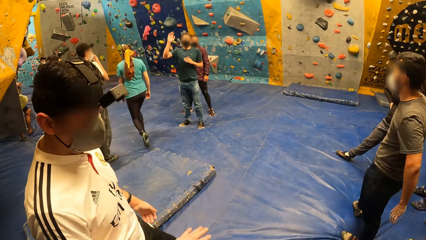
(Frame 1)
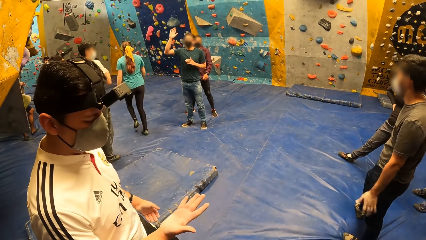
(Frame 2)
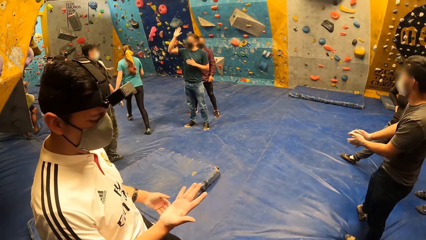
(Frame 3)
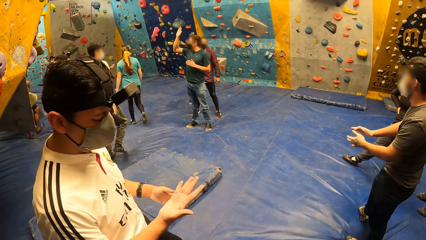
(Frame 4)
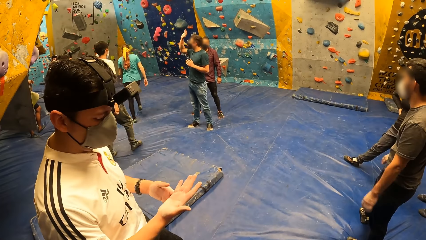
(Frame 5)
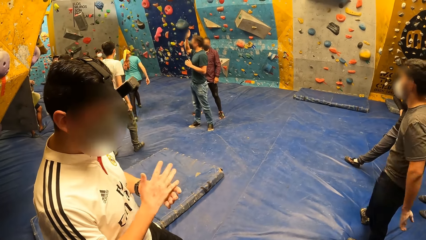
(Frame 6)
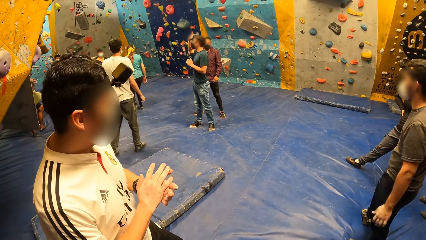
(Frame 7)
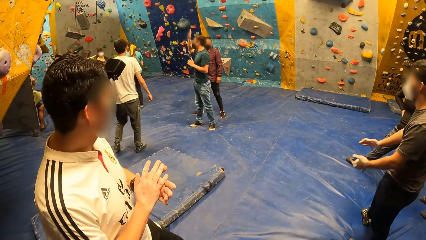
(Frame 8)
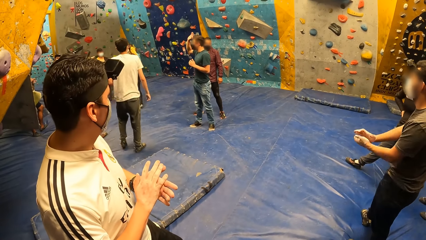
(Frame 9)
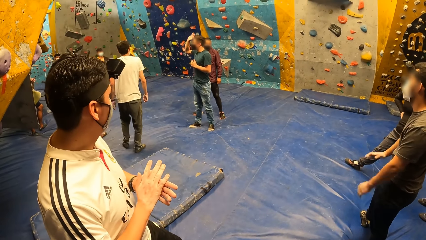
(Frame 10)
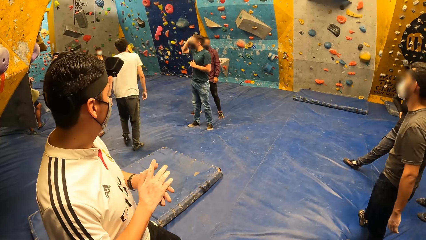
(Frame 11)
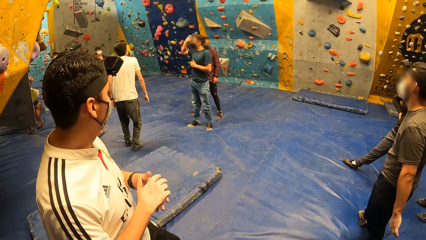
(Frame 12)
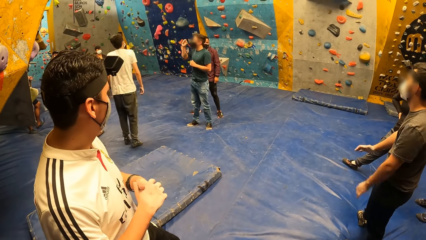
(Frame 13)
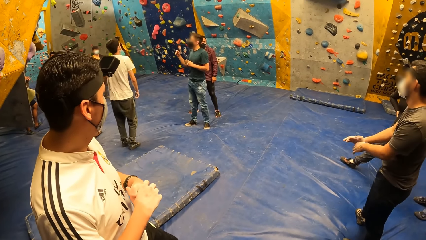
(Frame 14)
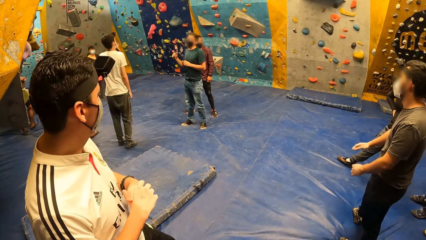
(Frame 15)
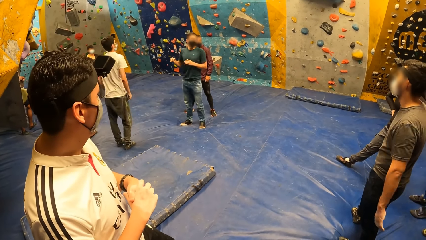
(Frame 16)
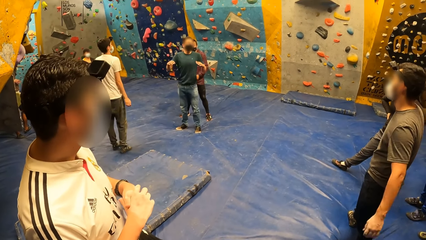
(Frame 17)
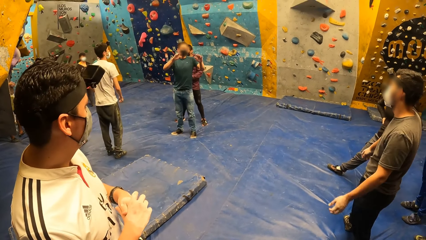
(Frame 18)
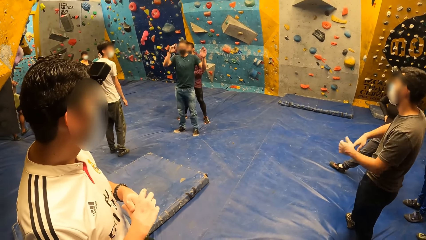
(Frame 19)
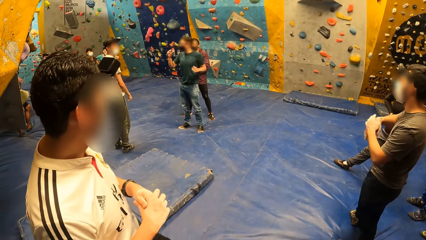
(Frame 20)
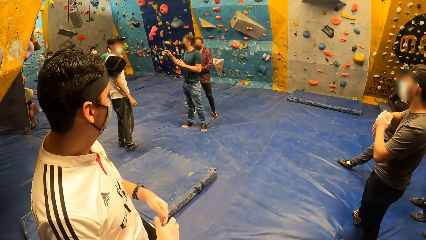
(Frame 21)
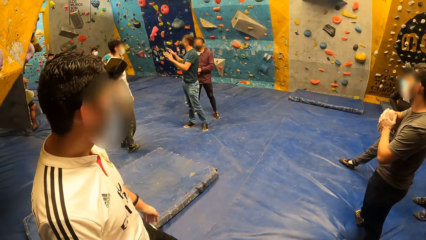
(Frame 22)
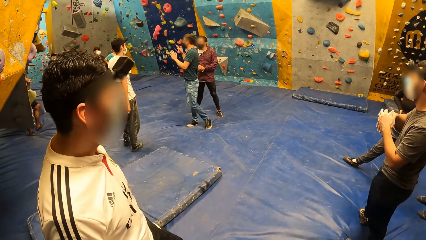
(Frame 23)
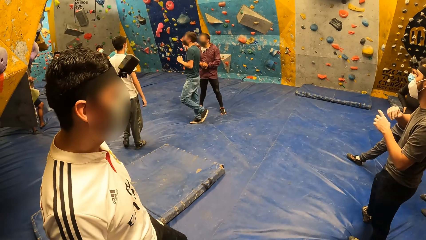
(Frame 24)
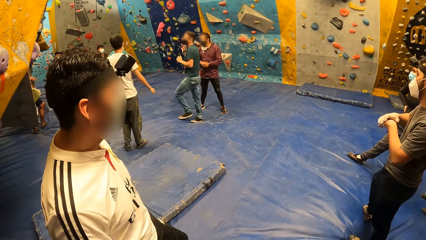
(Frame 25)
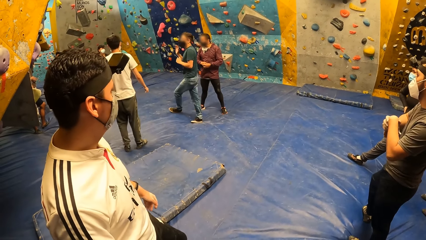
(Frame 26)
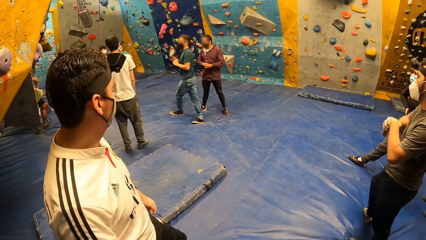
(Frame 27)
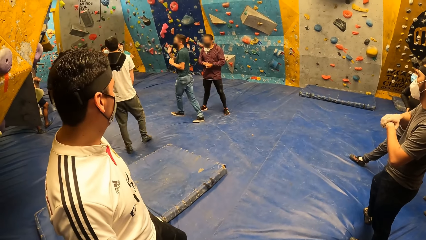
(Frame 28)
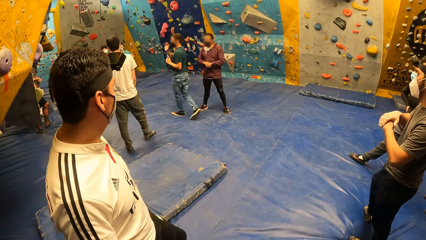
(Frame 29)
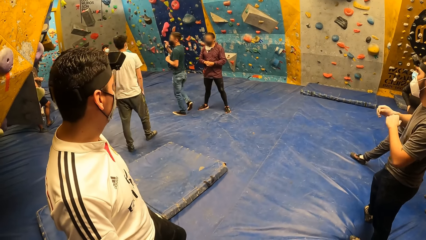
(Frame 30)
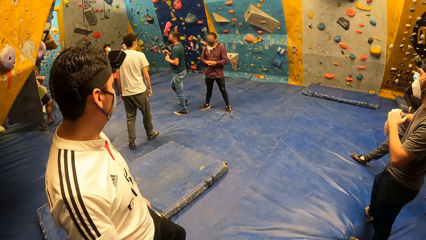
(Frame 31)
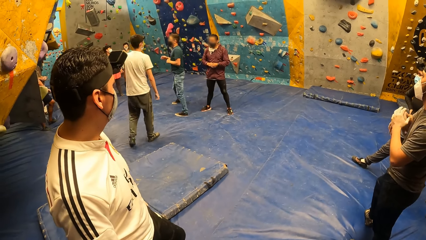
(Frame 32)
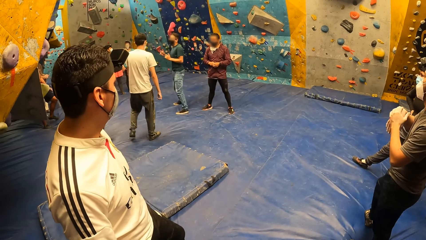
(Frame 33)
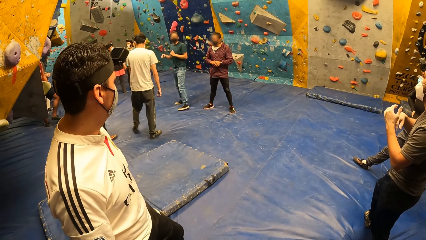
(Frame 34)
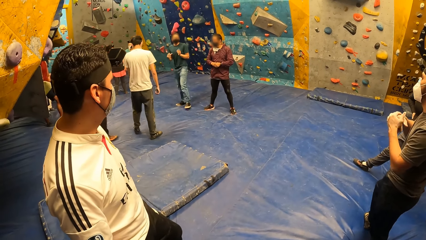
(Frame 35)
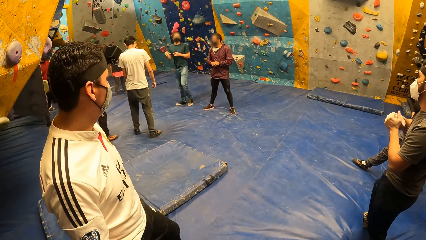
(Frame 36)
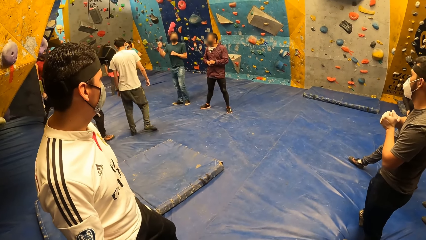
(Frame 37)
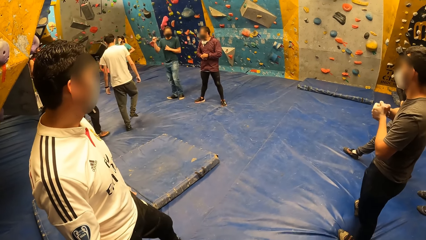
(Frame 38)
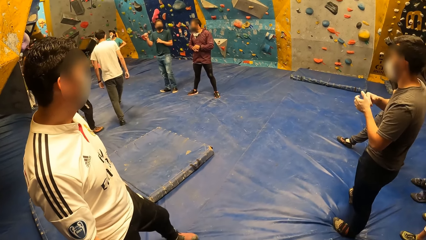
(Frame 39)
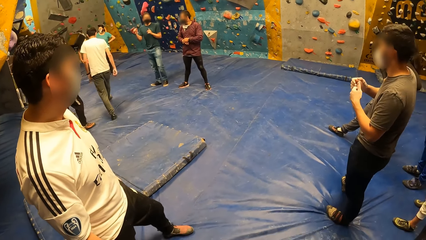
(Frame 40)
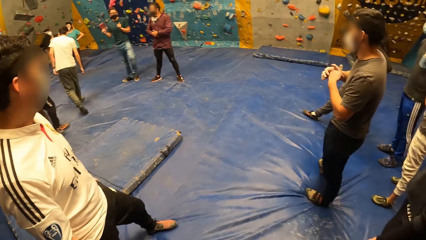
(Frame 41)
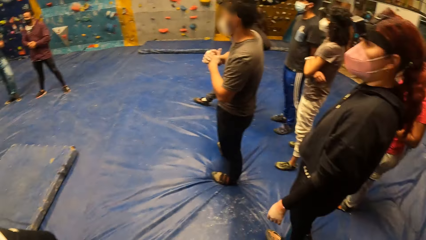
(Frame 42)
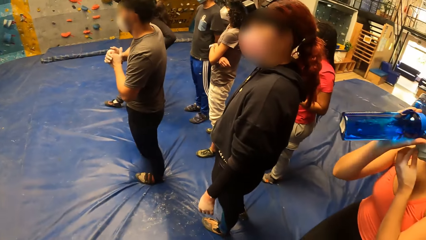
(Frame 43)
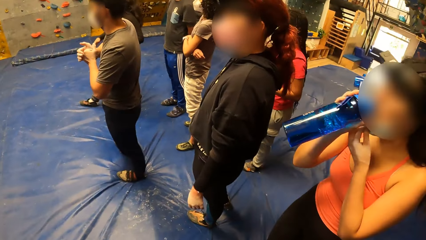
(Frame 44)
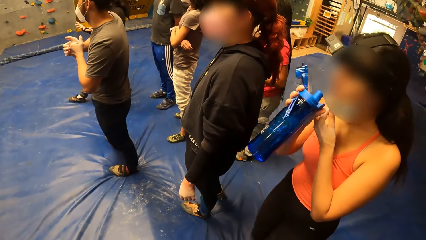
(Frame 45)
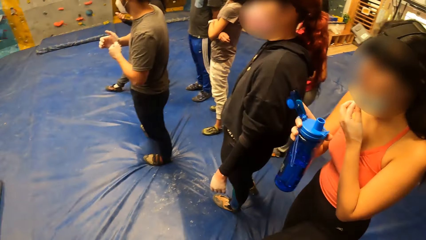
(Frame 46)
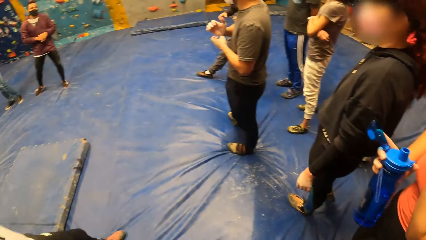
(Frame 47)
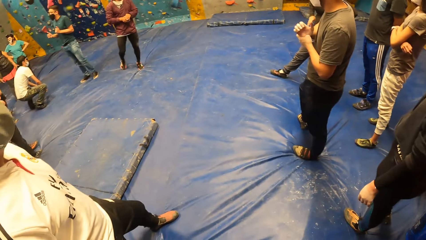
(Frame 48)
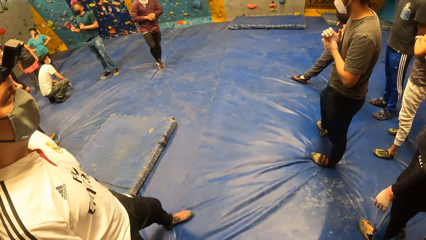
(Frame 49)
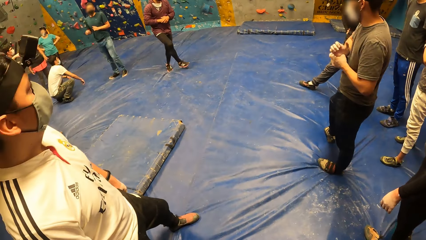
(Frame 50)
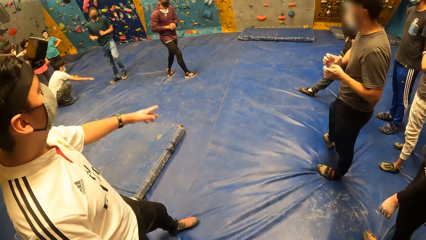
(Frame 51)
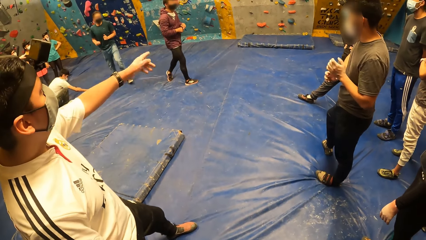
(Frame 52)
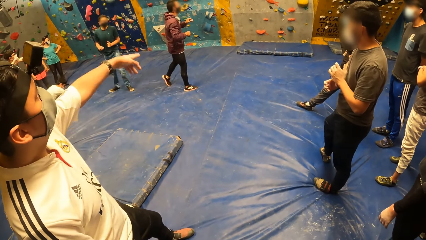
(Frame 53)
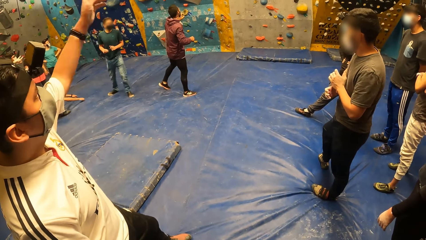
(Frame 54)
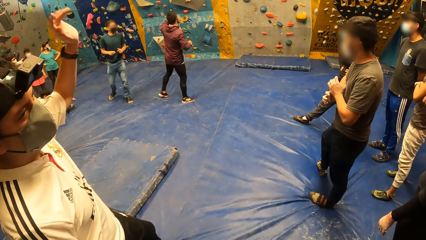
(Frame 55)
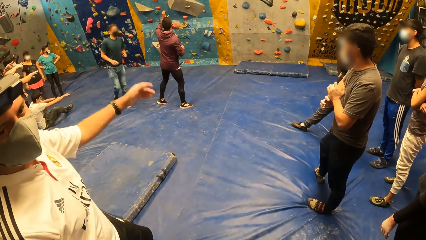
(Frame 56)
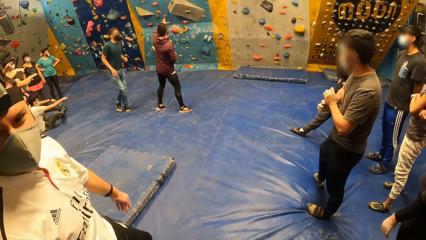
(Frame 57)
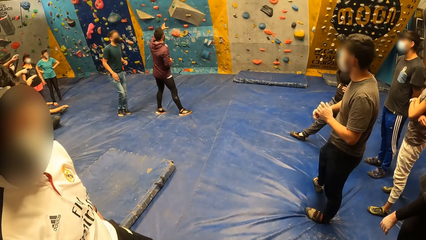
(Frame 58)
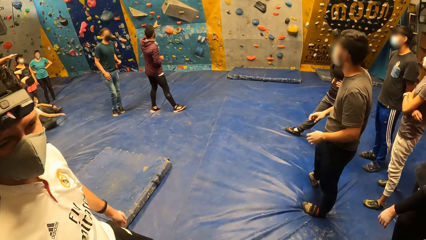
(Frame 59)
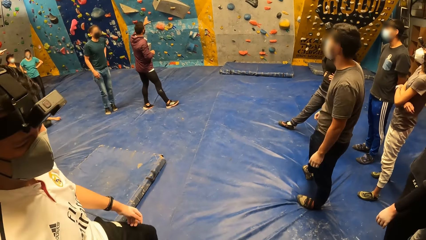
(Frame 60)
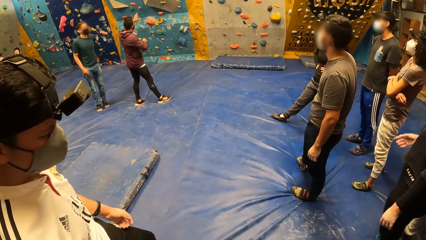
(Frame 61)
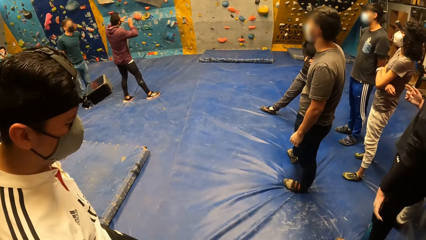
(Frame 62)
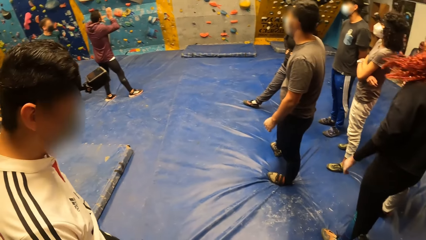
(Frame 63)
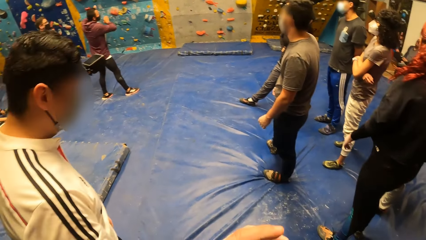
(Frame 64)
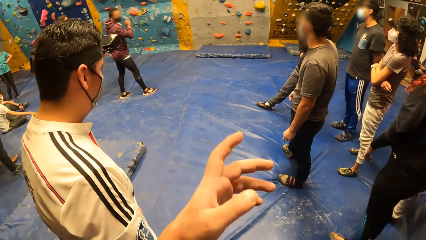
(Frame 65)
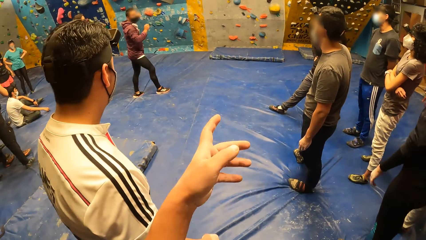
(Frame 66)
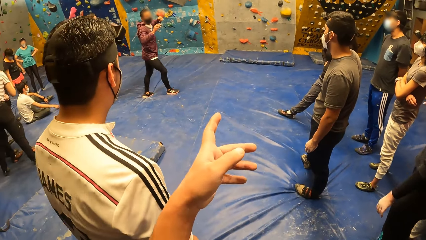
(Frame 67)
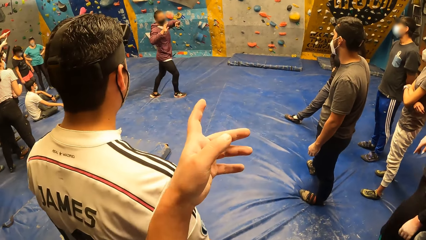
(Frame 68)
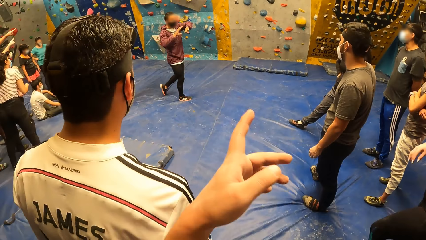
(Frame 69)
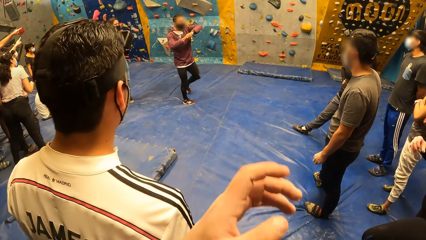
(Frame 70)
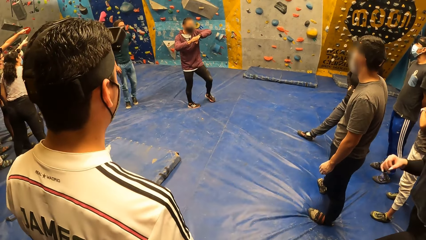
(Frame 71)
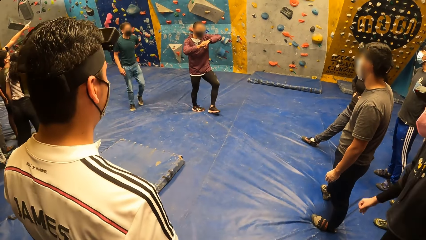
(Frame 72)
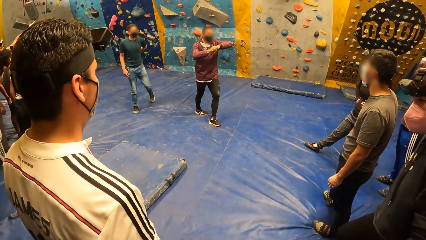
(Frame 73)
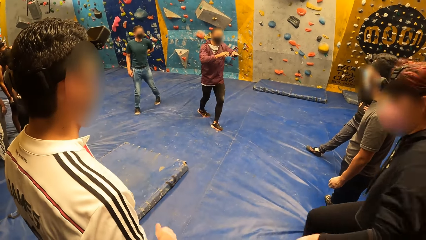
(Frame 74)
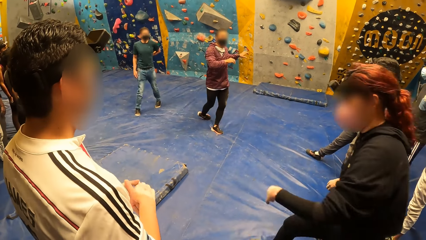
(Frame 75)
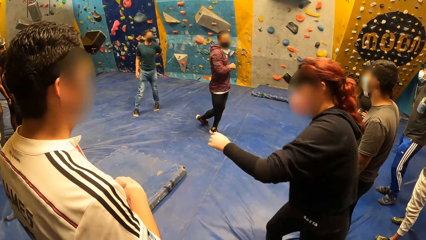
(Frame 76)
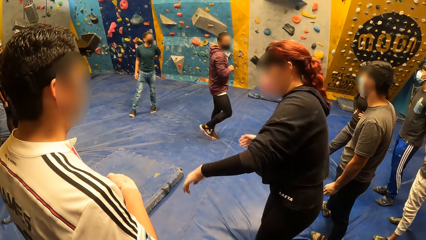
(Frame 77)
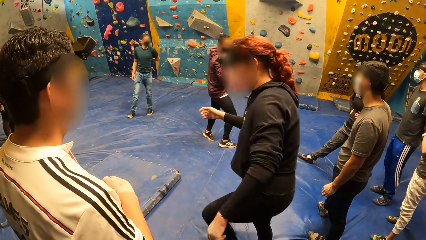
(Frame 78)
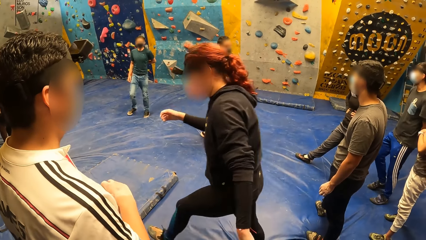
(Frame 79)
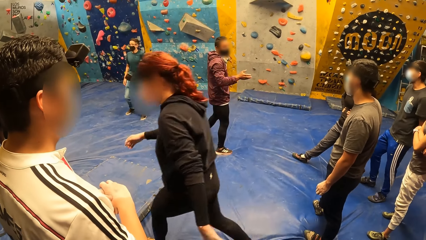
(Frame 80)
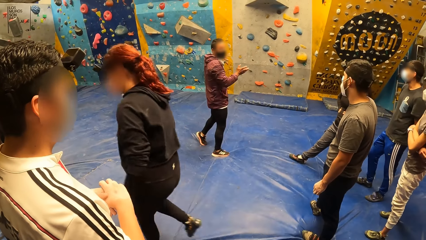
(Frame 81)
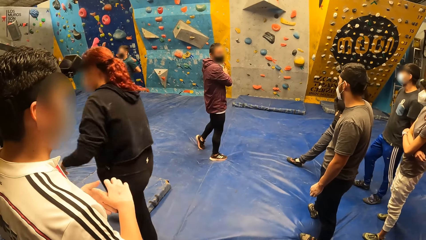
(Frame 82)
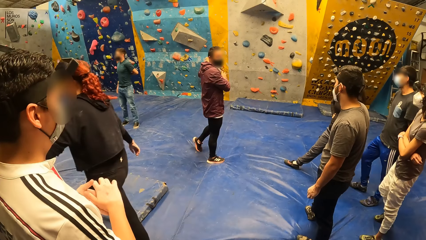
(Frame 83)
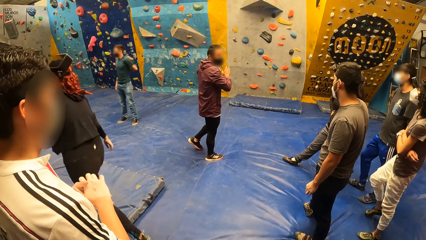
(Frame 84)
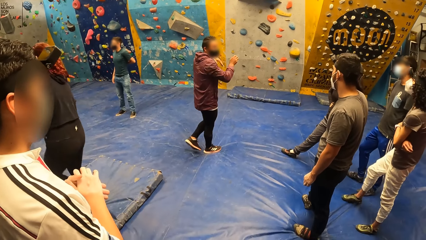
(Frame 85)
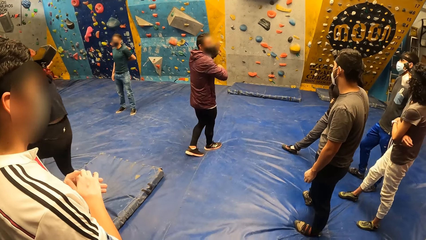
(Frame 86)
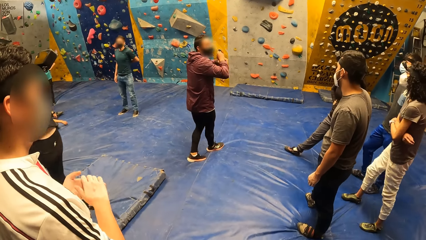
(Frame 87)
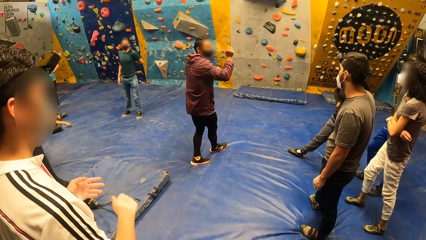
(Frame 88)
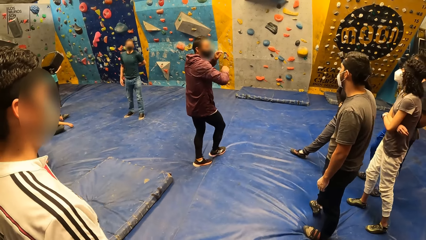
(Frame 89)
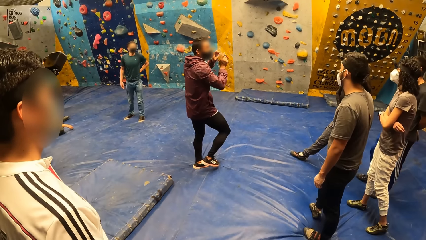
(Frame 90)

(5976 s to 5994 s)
The camera wearer converses with a man and looks around the room. A woman drinks from a bottle in her right hand. The woman removes the bottle from her mouth in her right hand. Another man points at a rock wall with his left hand. The first man points at the rock wall with both hands. The camera wearer converses with the first man. The first man converses with the group of people. The camera wearer points at the wall. Another woman walks past the camera wearer.
